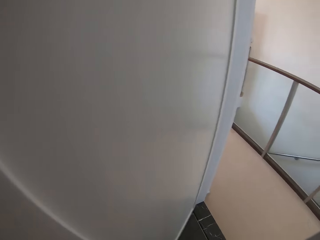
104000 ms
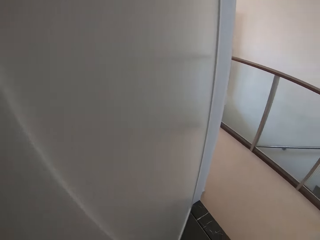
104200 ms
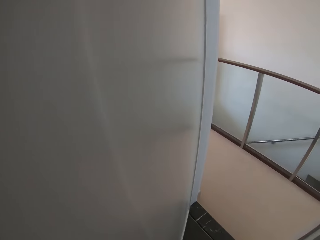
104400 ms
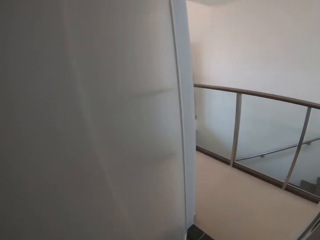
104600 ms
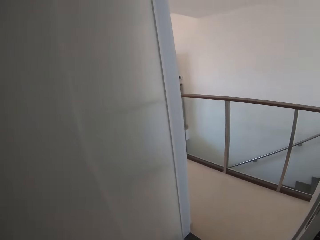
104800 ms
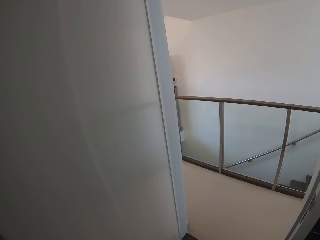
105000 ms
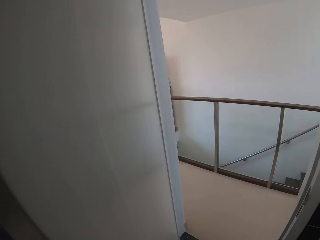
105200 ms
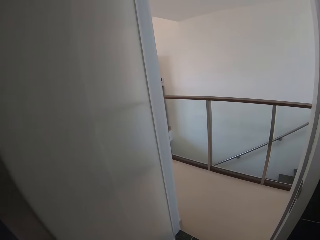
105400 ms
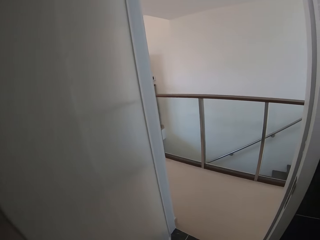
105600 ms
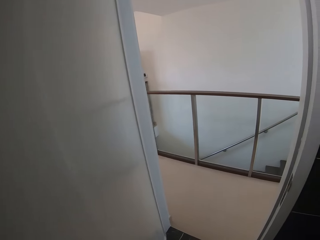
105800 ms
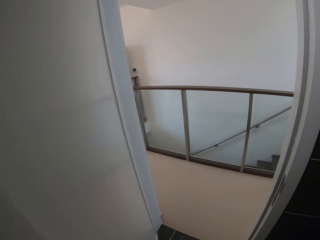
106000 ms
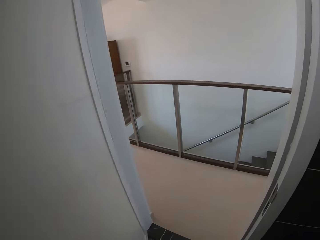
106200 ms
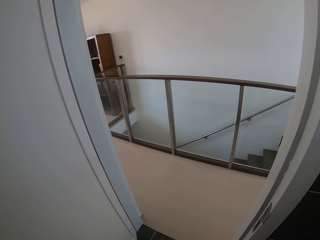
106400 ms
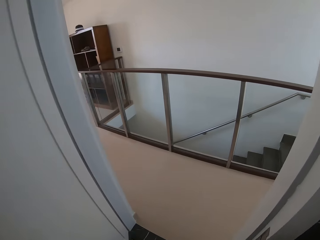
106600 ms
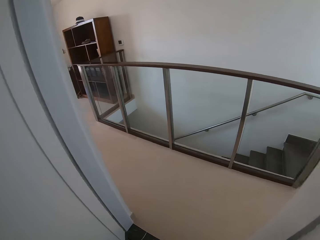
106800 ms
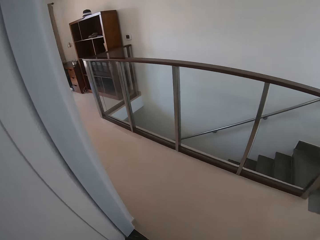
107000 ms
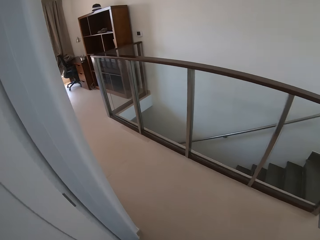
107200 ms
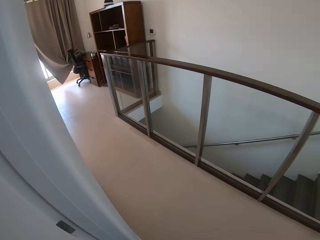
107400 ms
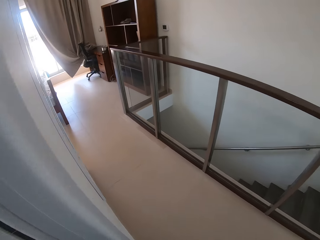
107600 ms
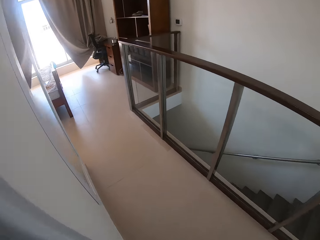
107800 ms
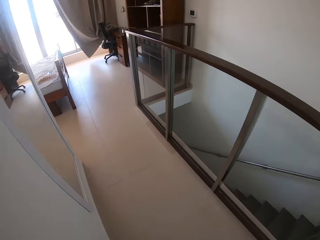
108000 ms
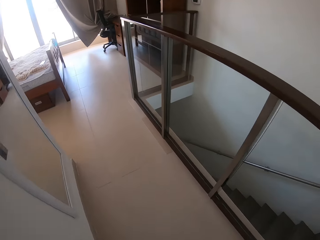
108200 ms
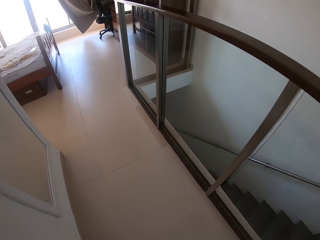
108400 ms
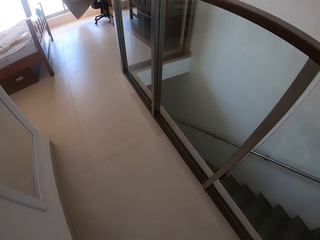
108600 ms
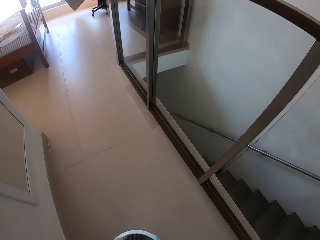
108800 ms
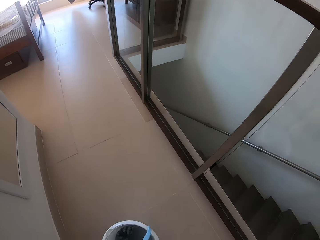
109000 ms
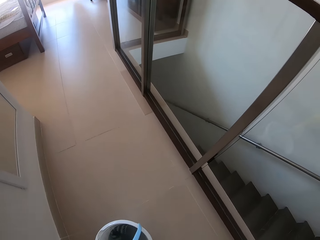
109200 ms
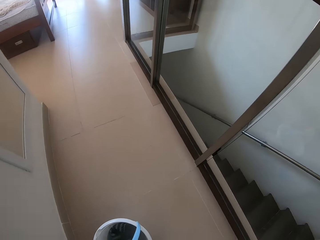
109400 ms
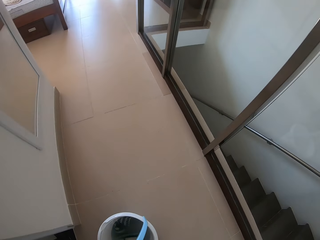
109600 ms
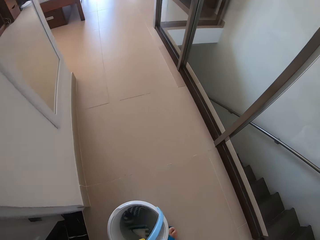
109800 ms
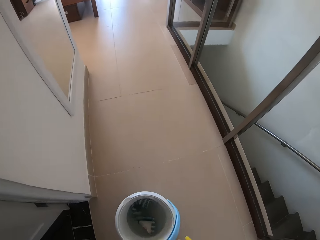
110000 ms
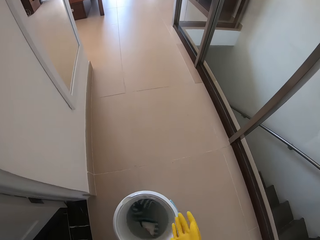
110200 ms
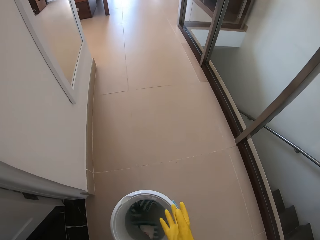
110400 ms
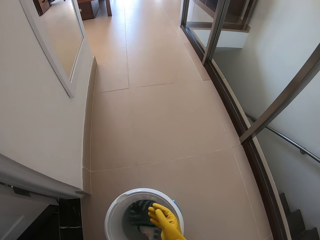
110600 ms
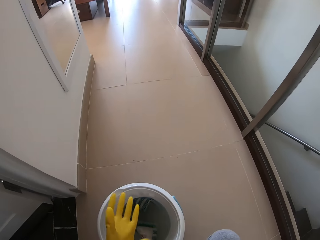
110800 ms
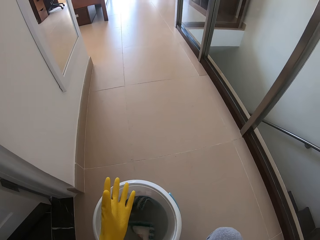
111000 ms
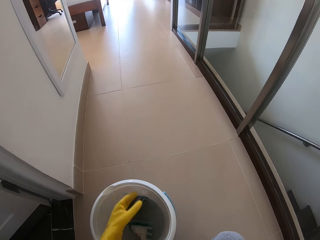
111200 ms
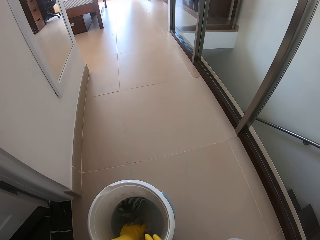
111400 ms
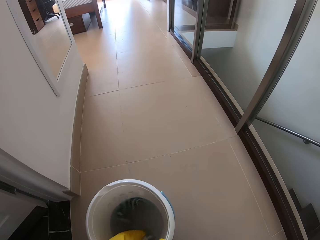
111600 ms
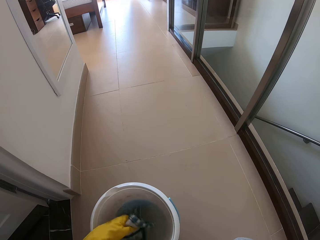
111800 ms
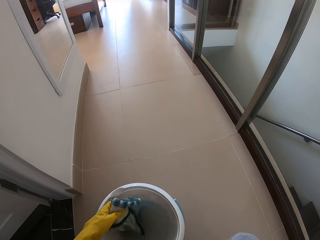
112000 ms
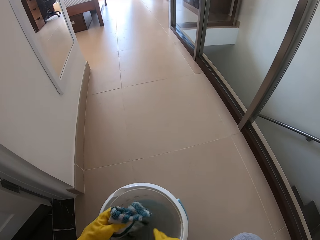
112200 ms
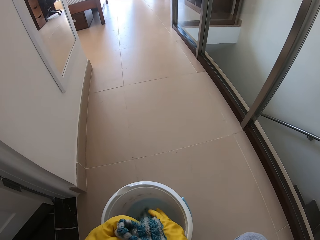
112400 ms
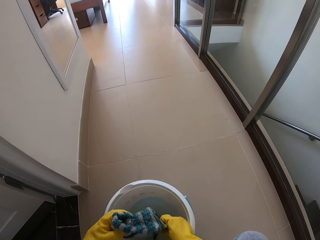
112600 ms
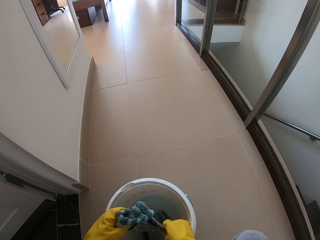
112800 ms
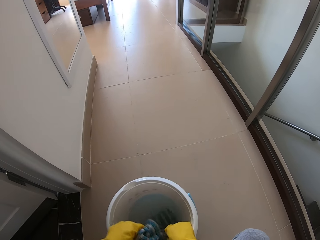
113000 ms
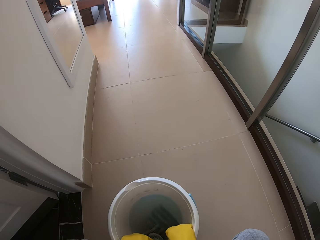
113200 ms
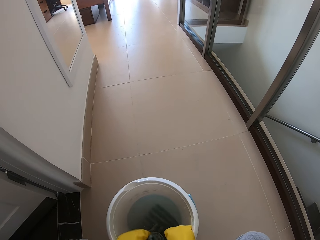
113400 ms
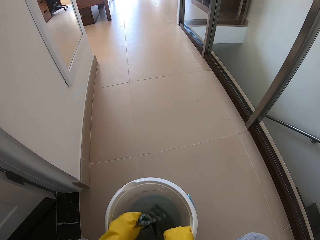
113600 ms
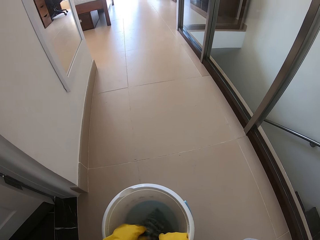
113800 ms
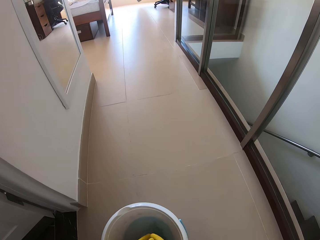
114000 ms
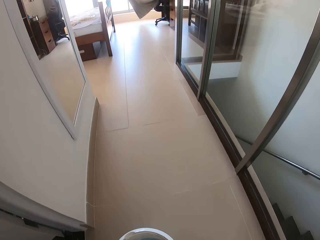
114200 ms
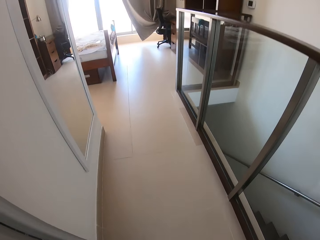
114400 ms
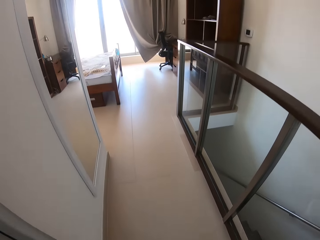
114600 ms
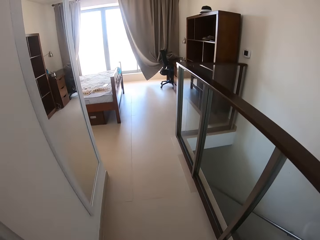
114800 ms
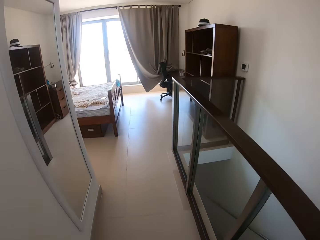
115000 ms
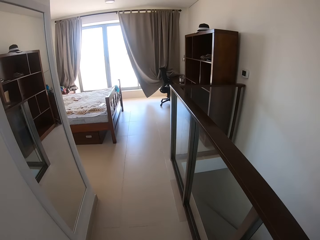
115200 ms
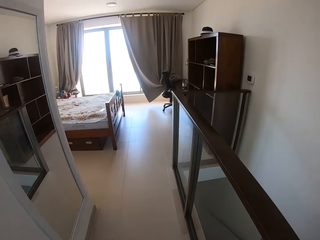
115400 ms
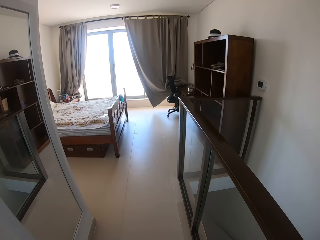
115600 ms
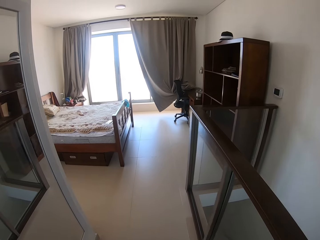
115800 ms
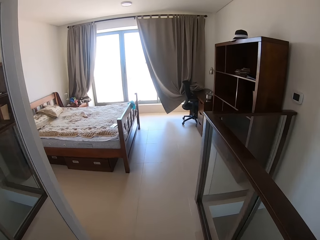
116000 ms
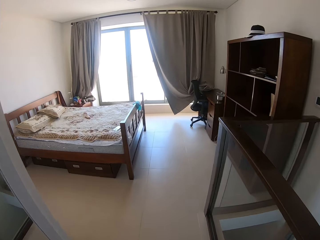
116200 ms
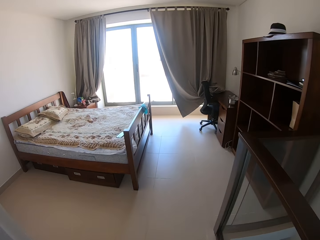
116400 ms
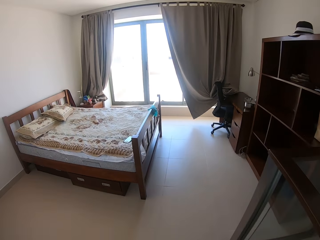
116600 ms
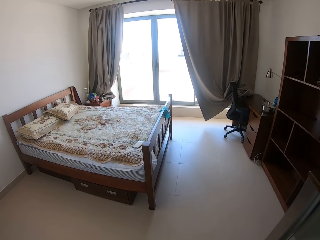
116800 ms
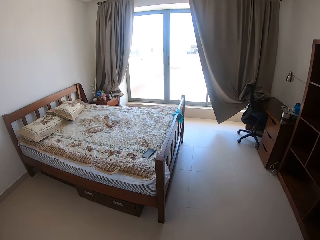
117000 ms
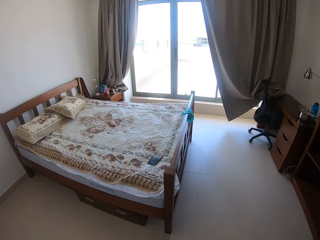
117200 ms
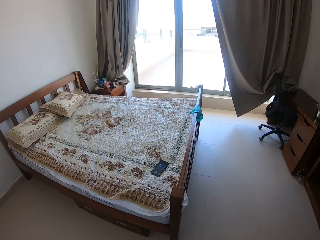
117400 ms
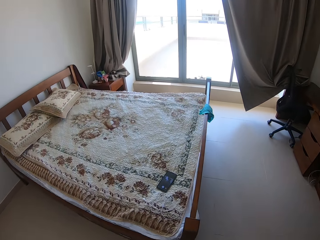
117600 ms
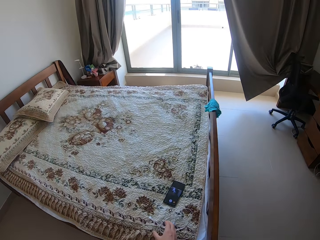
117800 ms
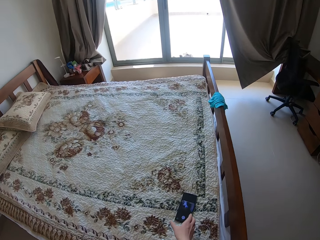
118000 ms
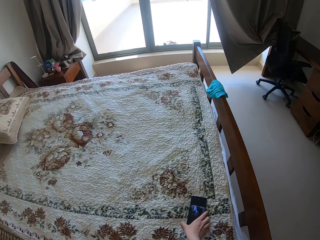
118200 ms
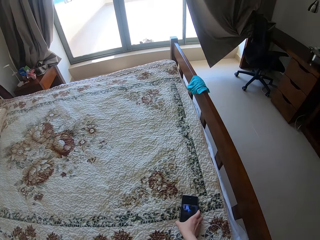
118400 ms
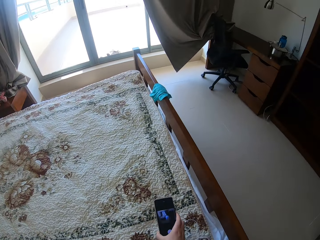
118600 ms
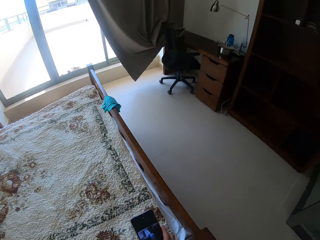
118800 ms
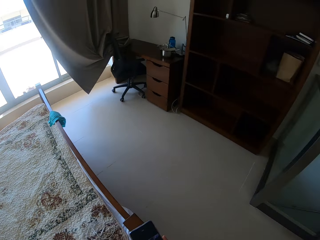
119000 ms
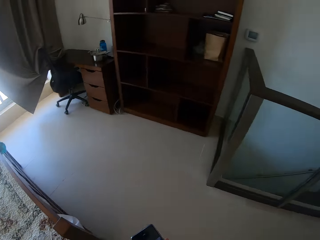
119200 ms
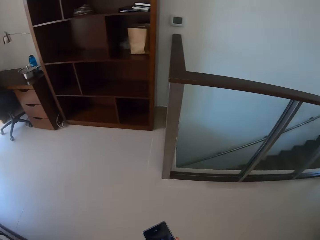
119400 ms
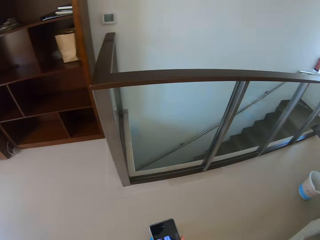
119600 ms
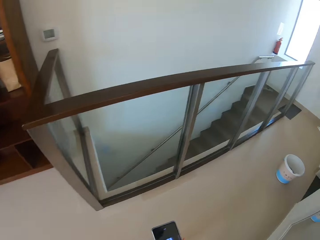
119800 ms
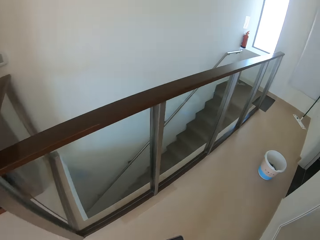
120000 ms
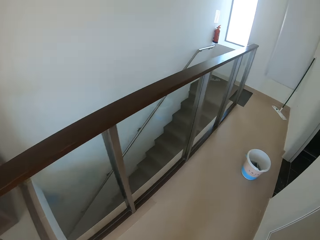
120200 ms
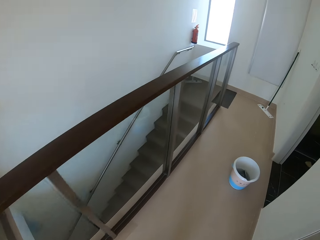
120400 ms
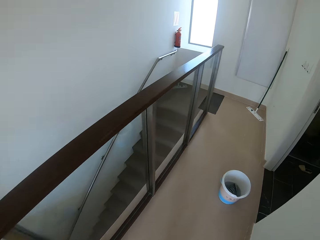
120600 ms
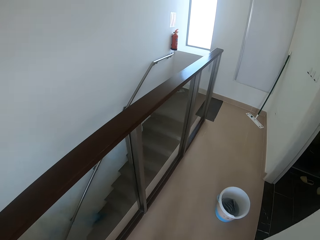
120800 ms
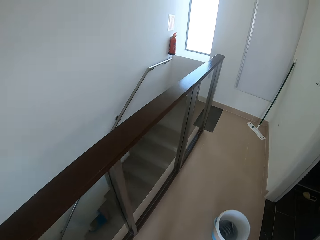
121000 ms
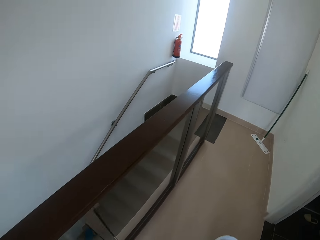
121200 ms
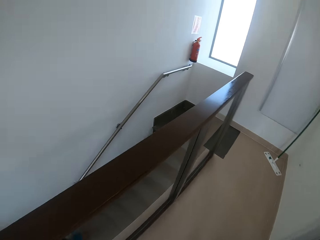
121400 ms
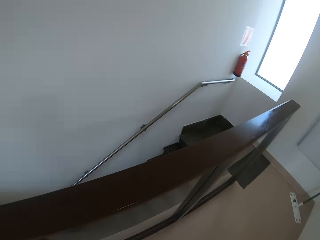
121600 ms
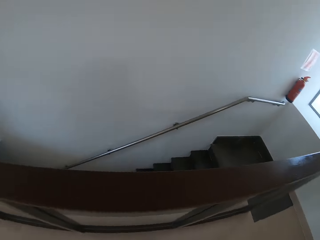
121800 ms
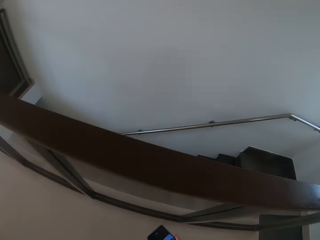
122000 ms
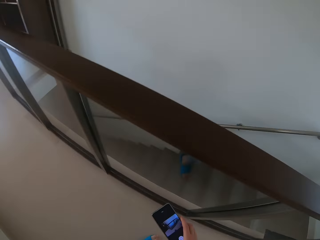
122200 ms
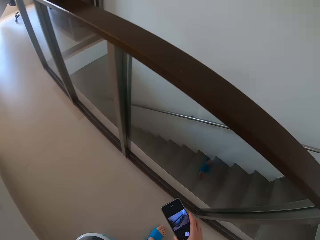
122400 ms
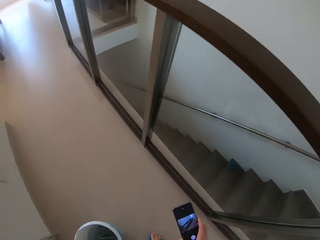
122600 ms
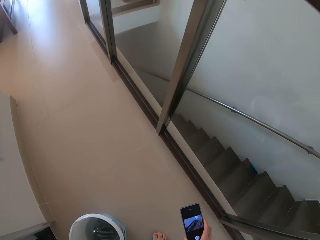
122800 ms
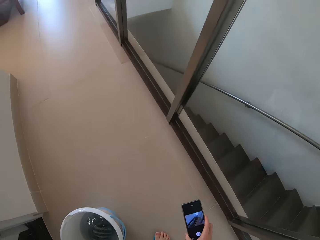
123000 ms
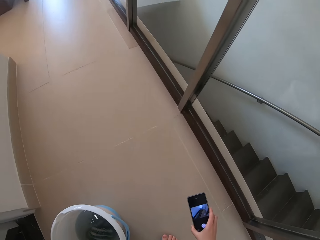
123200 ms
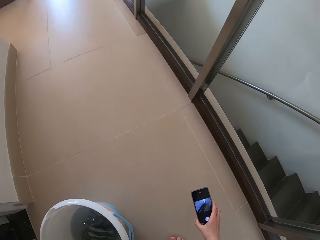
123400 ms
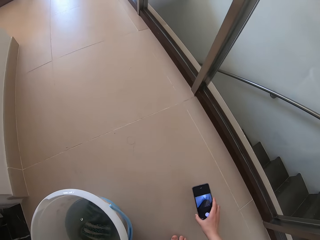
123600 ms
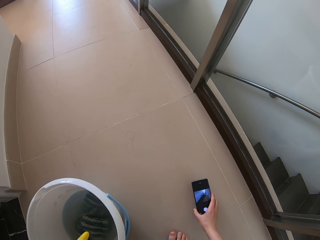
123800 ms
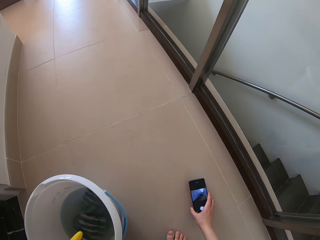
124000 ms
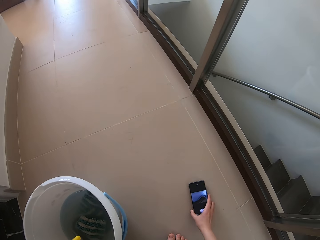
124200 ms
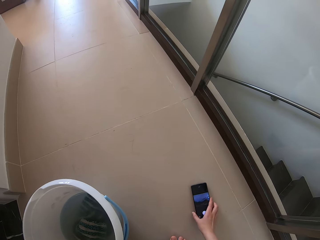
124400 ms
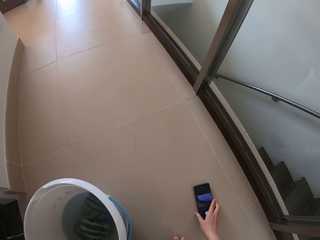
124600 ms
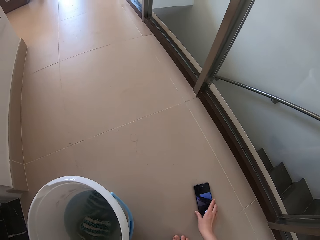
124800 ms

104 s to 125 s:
The camera wearer drops the bucket on the floor. They adjust the gloves on hands. They pick up the napkin or cloth from the bucket. They hold the cloth with the other hand. They walk to the bedroom. They pick up a phone on the bed. They walk in the house. They drop the phone on the floor.
